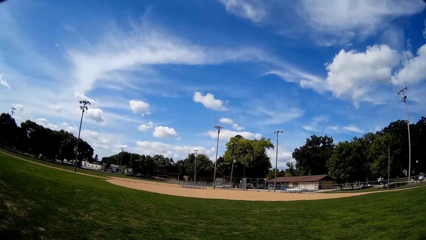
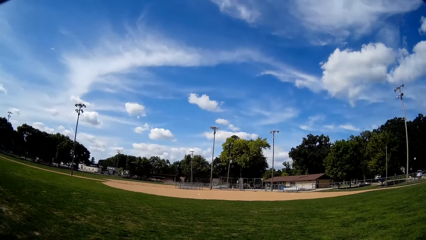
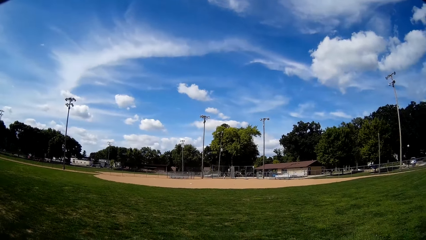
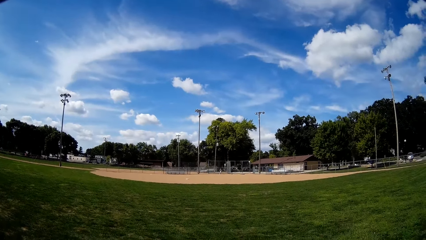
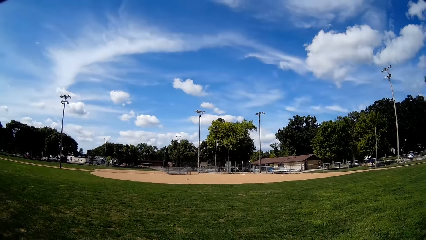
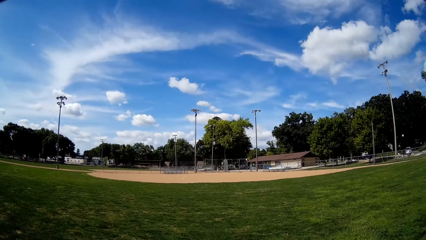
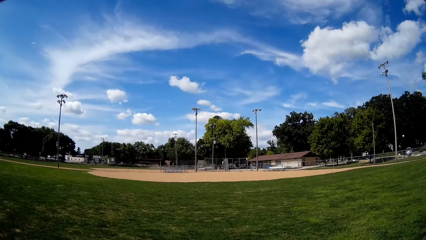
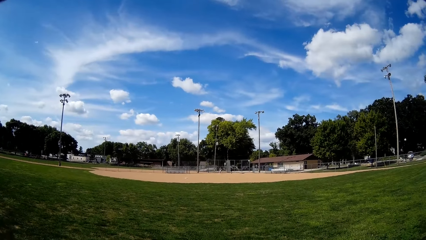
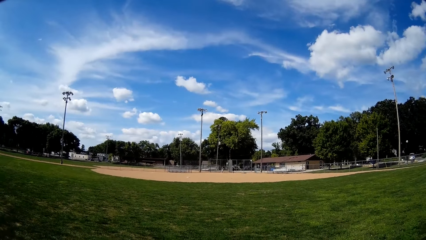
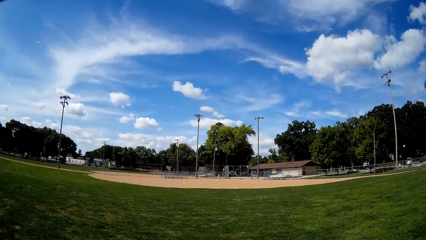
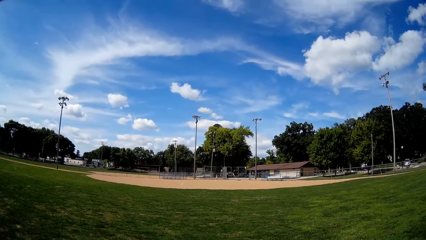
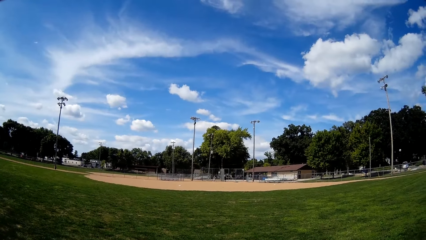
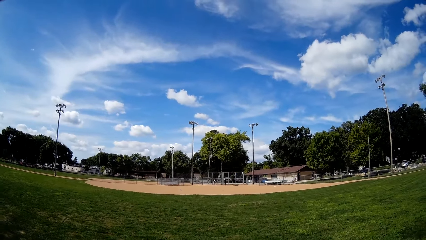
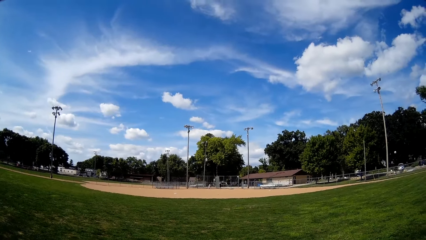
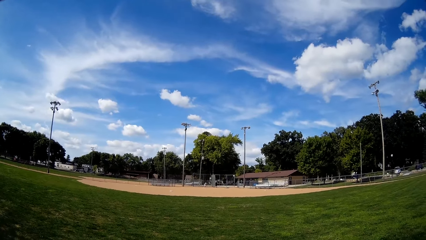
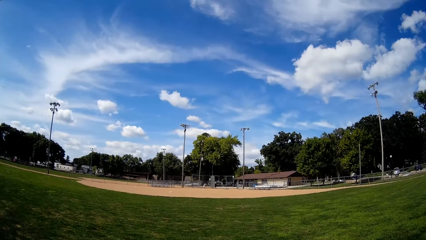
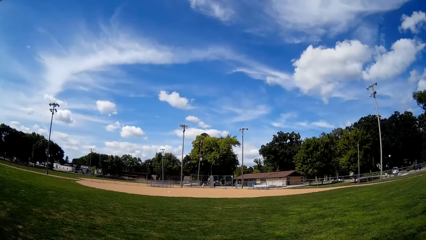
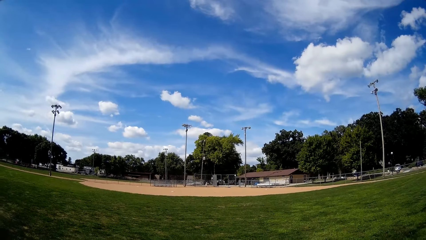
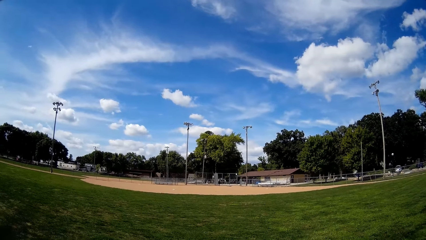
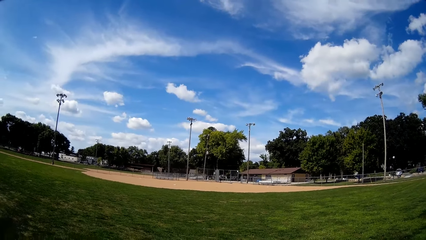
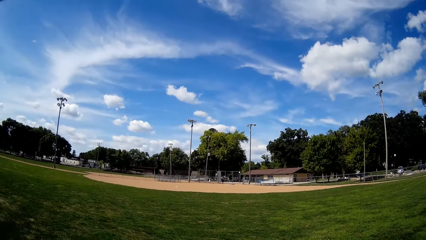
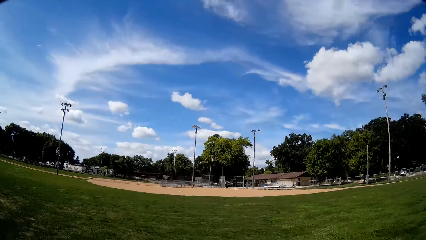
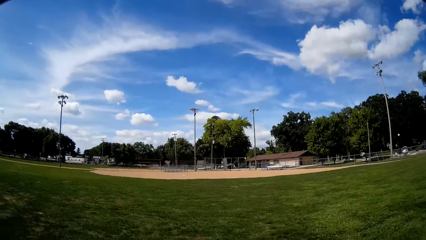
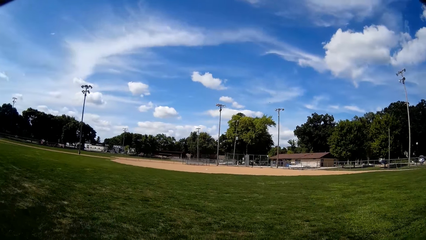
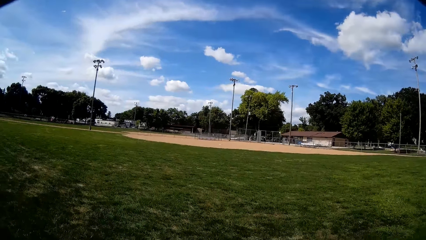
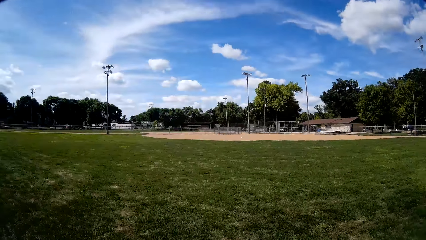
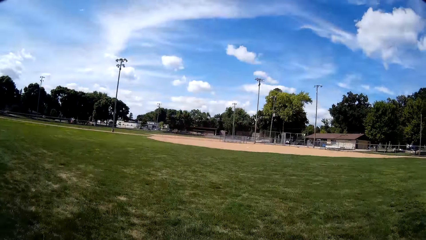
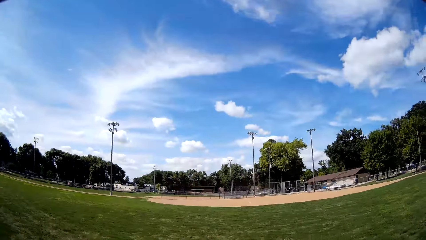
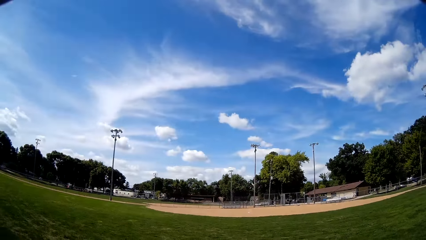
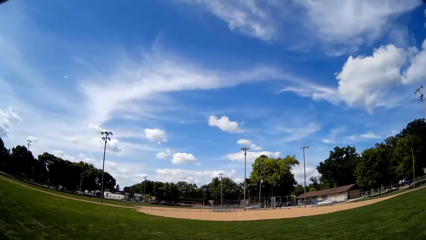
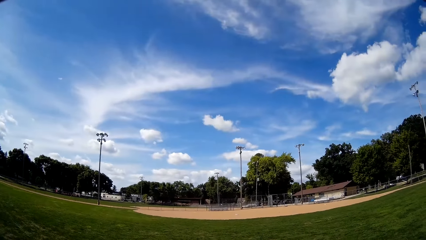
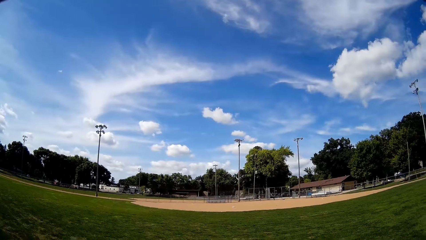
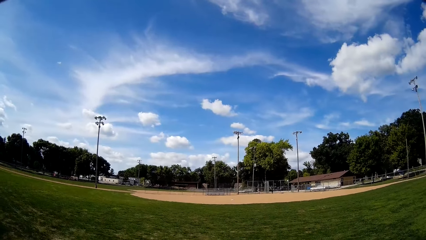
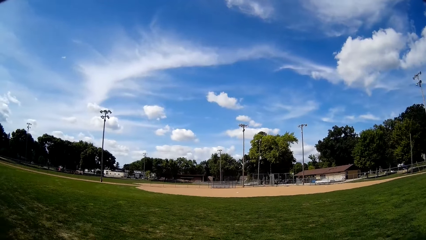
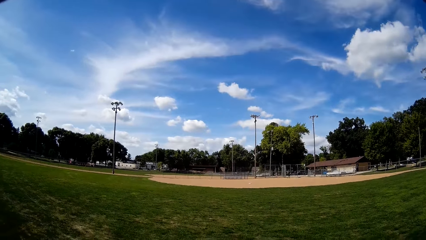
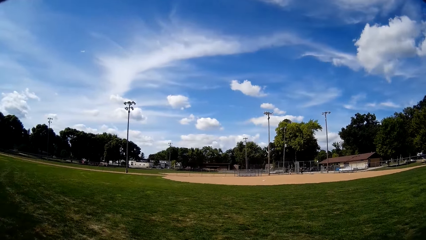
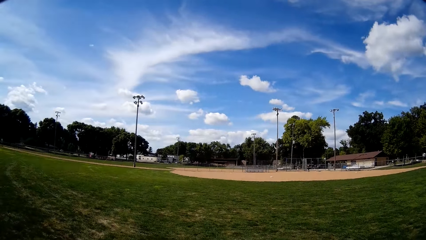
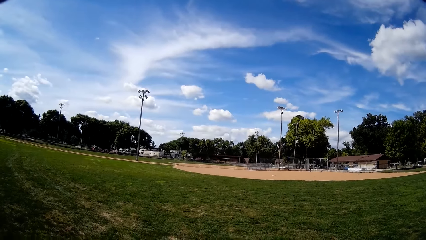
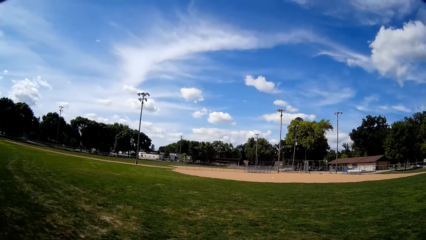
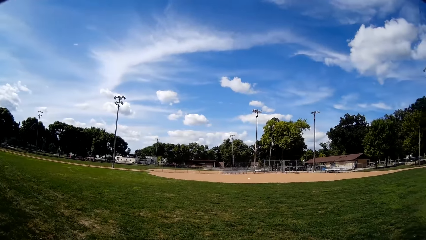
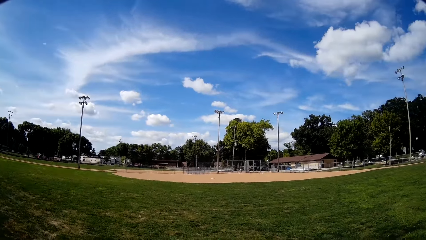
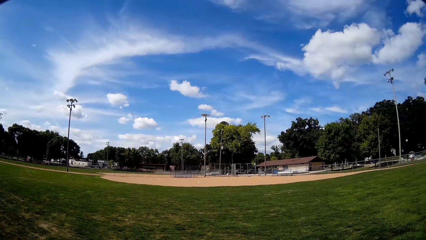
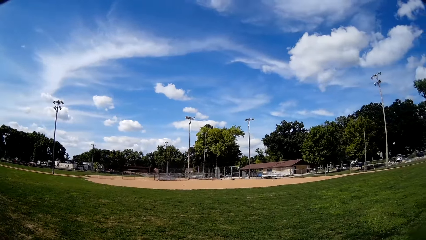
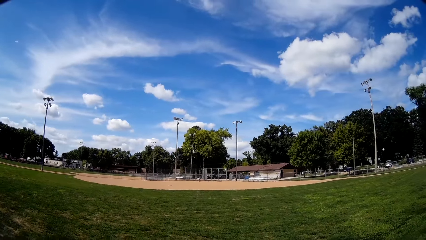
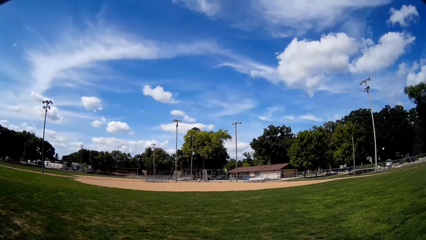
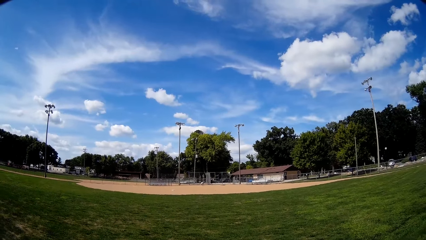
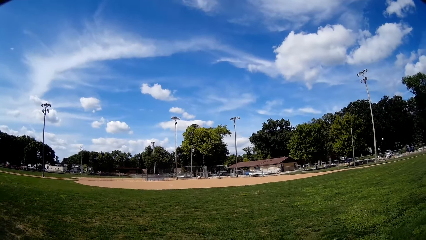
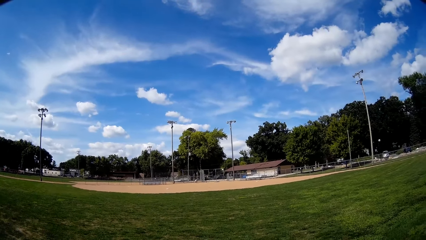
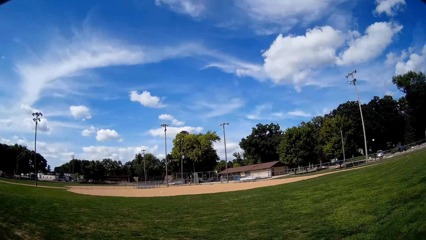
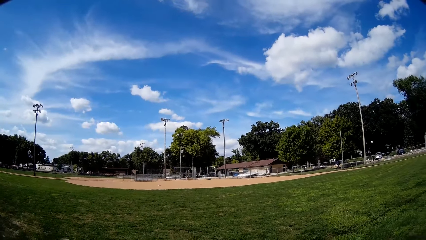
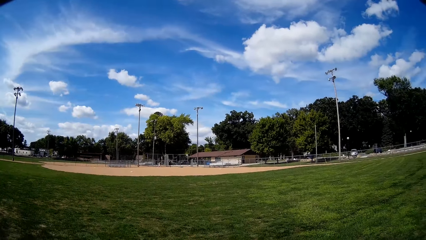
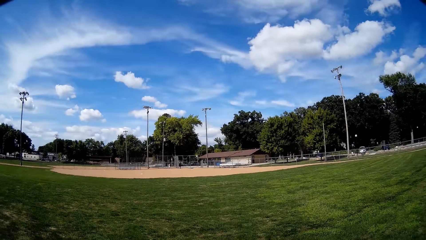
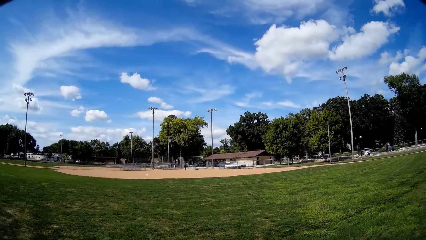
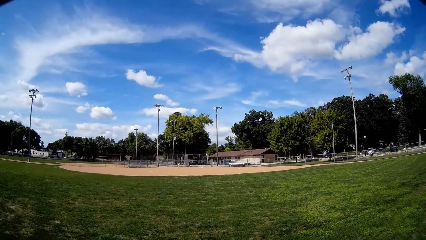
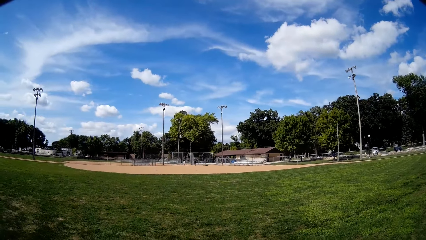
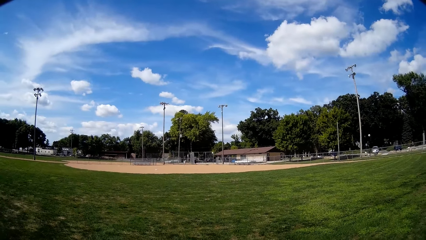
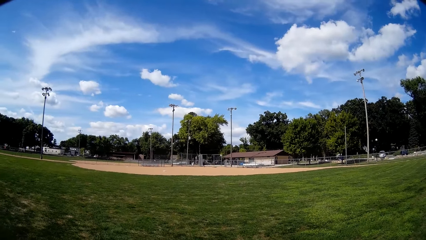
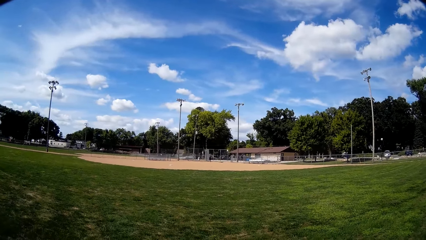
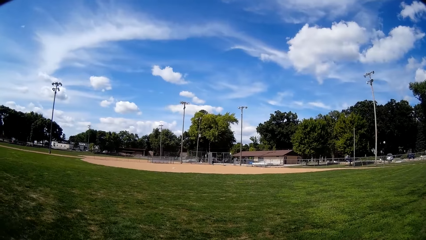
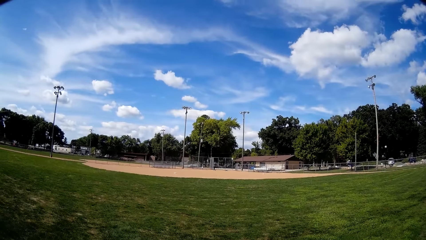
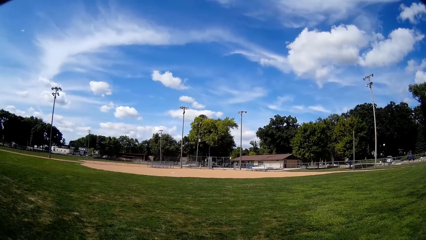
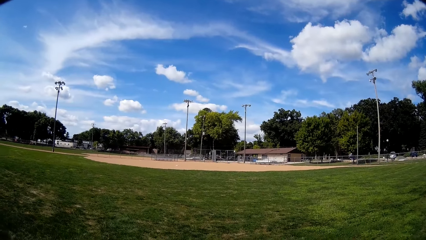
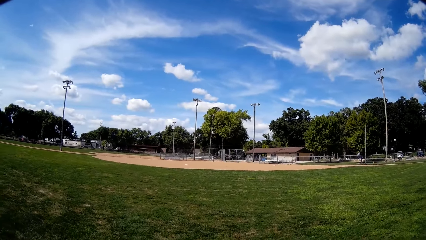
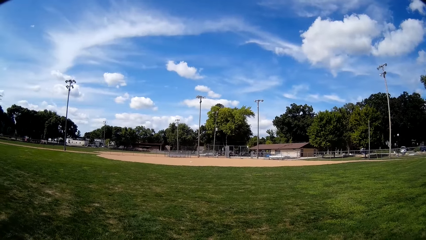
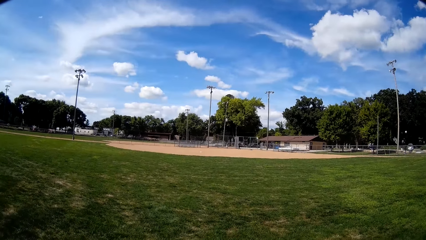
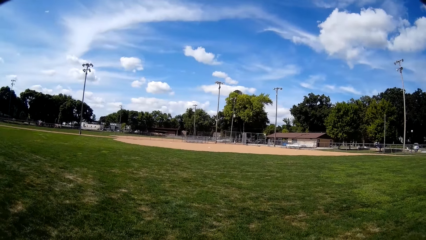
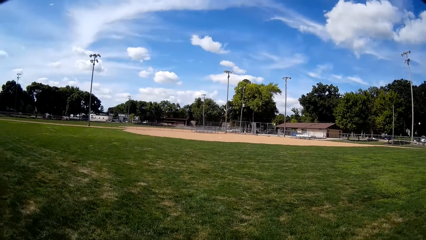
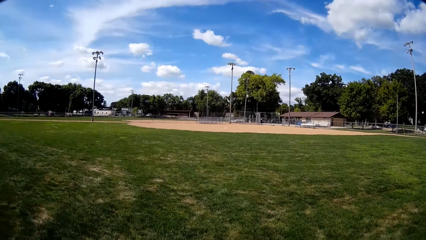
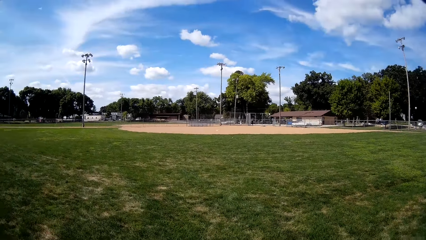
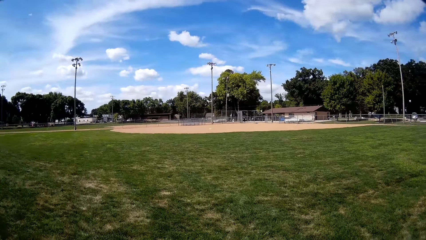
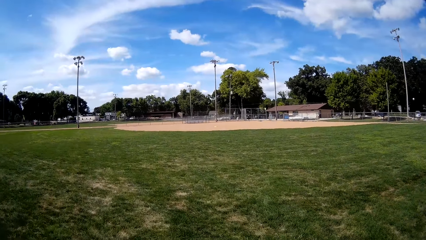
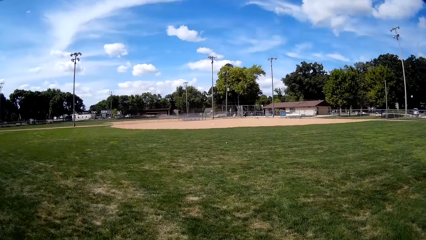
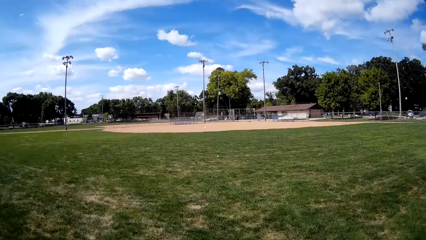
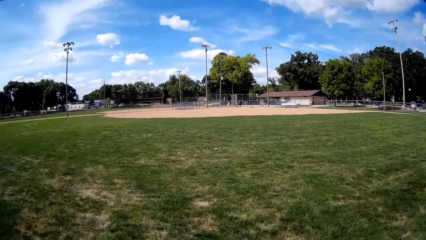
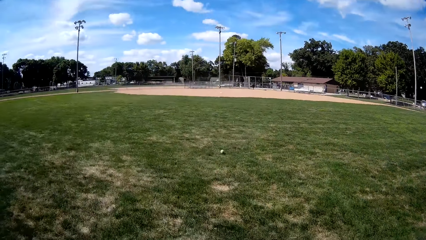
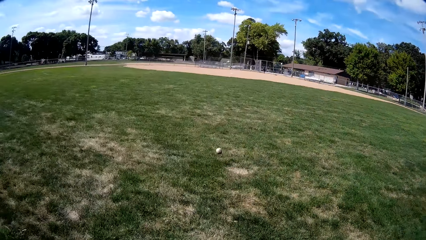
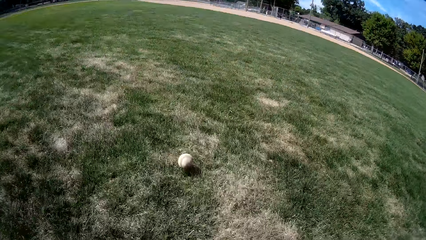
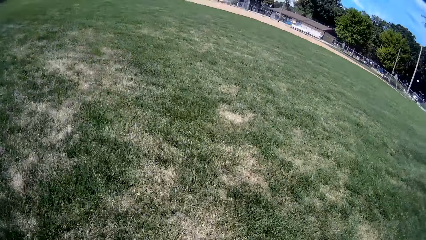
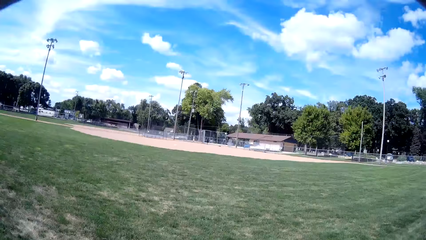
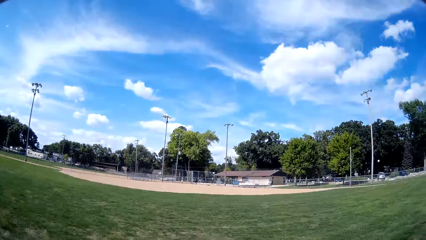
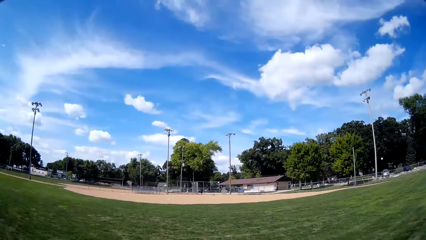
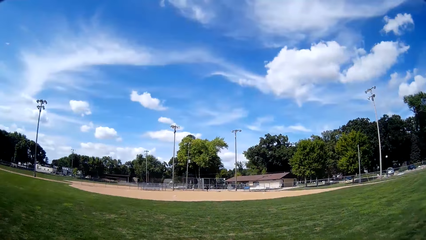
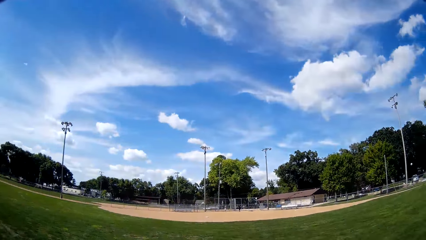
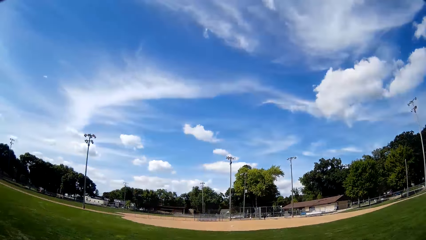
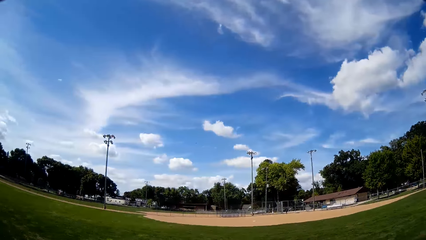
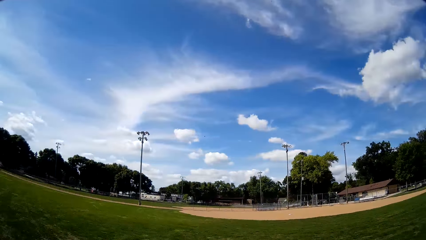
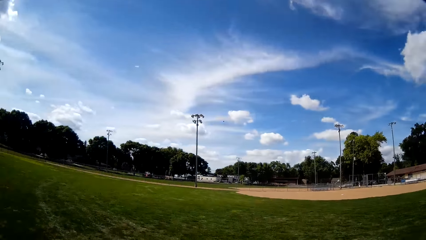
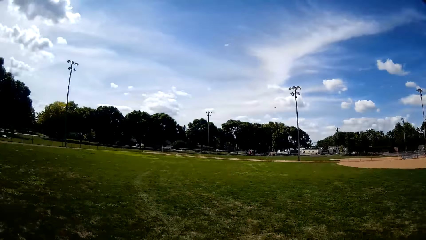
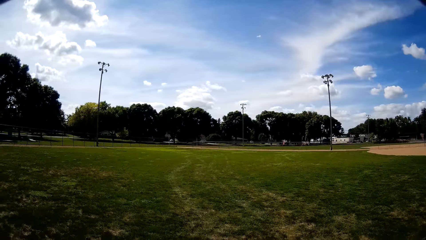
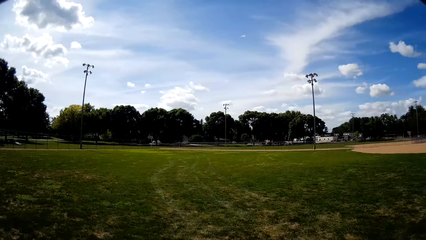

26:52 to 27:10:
The camera wearer stands in the field. They catch another ball that was hit towards them.
